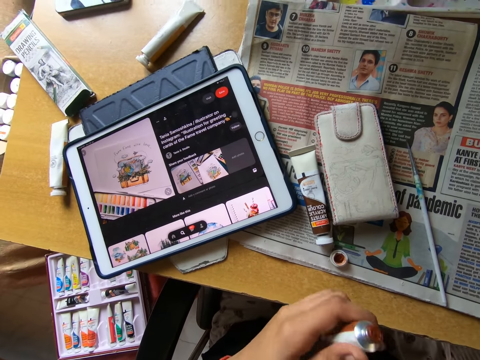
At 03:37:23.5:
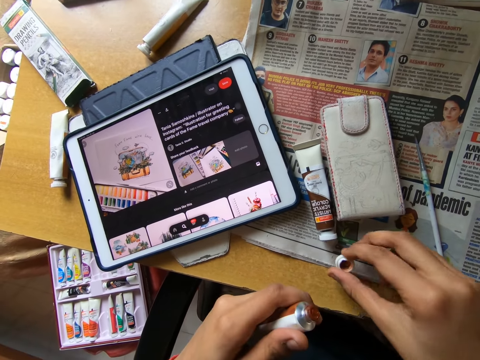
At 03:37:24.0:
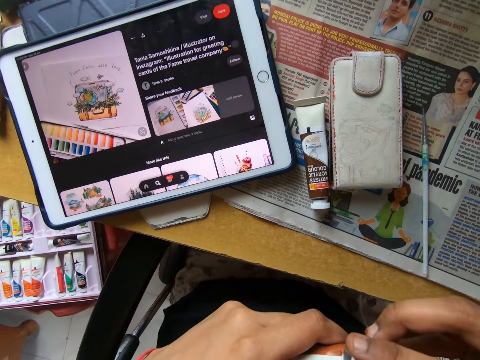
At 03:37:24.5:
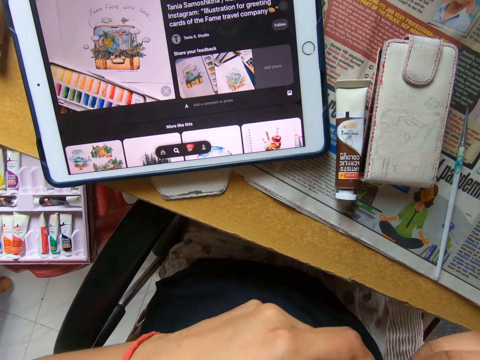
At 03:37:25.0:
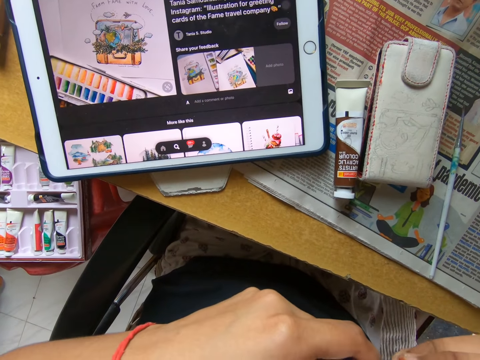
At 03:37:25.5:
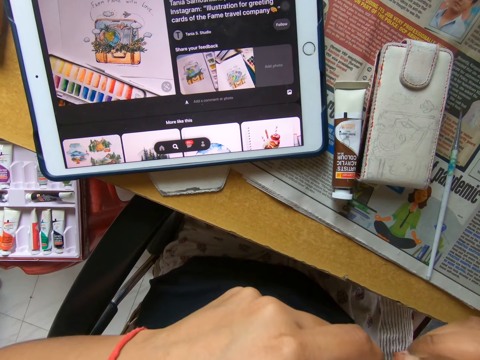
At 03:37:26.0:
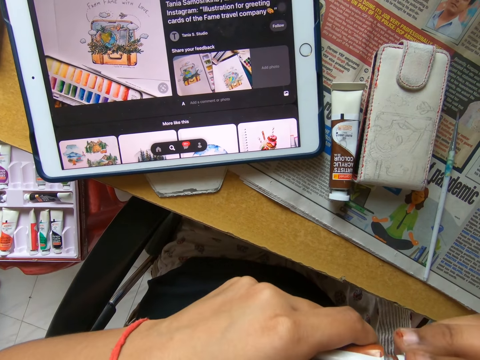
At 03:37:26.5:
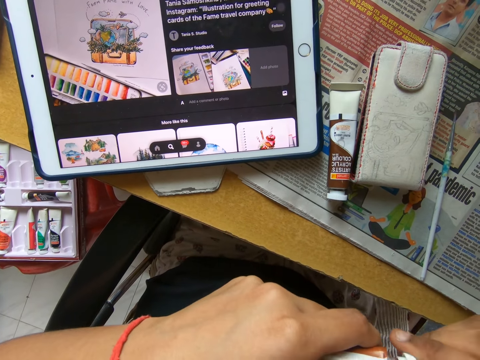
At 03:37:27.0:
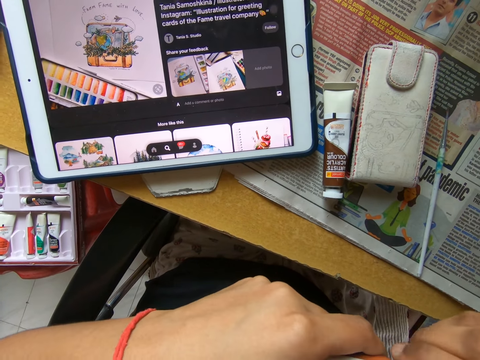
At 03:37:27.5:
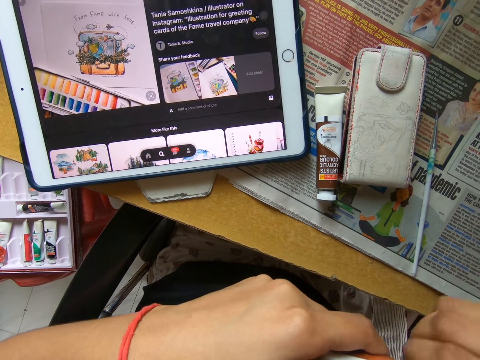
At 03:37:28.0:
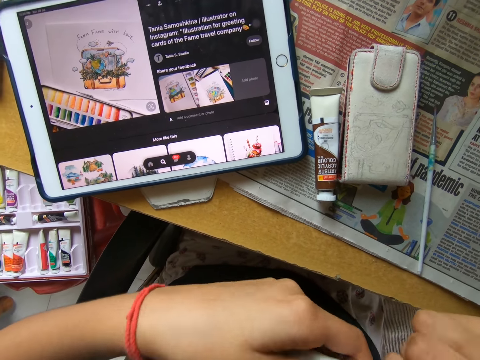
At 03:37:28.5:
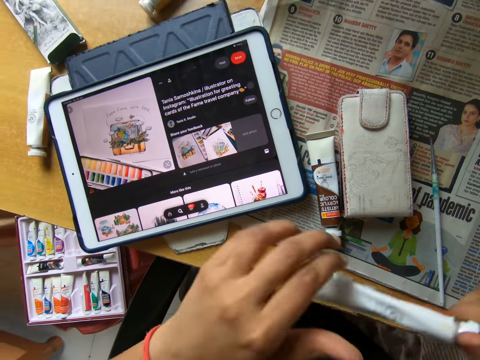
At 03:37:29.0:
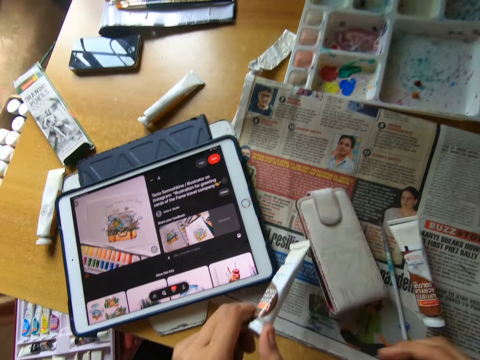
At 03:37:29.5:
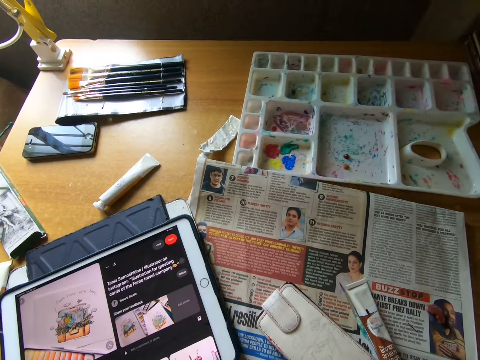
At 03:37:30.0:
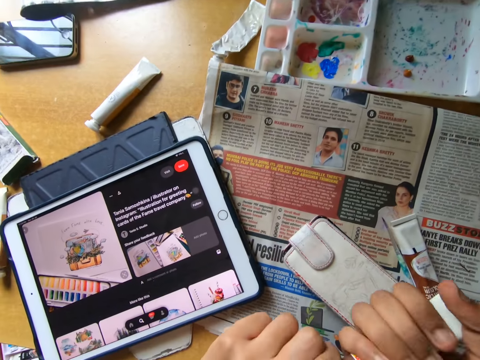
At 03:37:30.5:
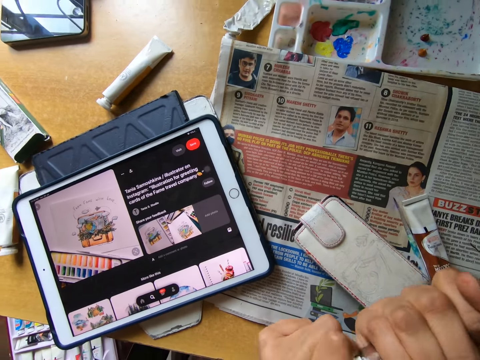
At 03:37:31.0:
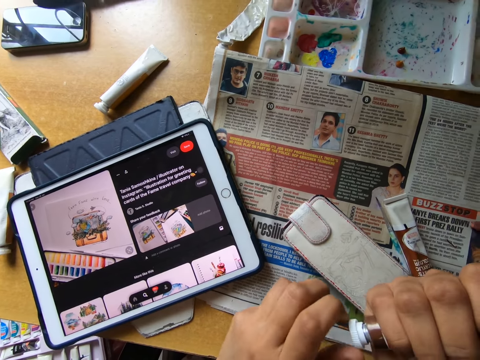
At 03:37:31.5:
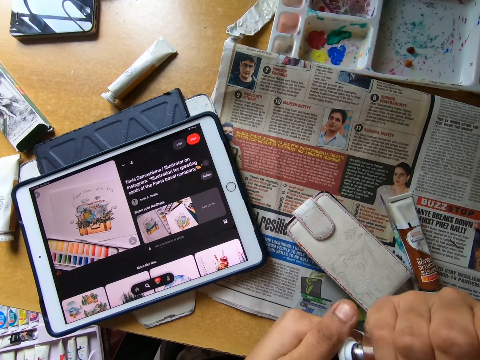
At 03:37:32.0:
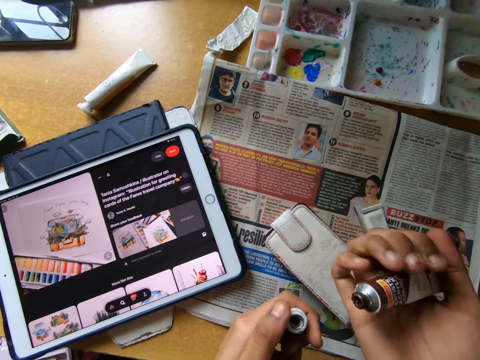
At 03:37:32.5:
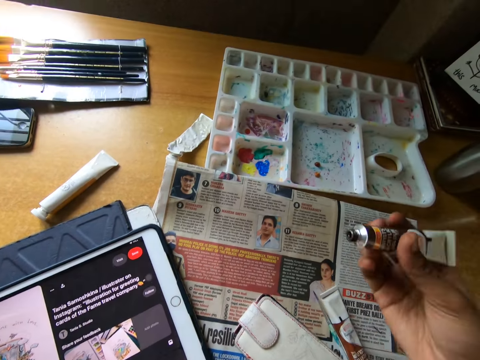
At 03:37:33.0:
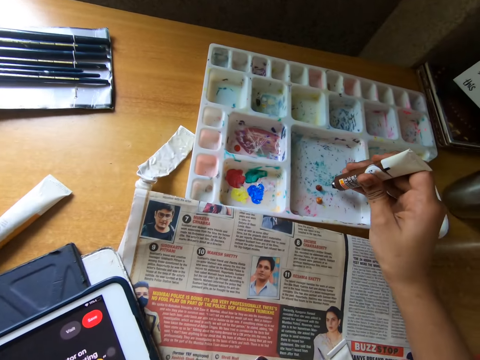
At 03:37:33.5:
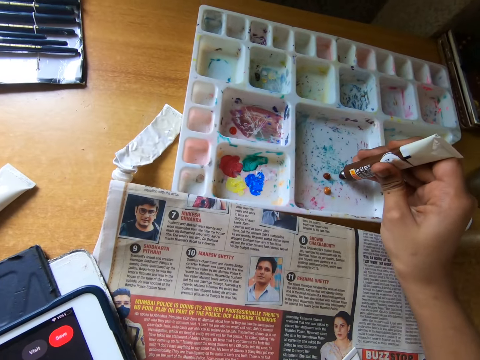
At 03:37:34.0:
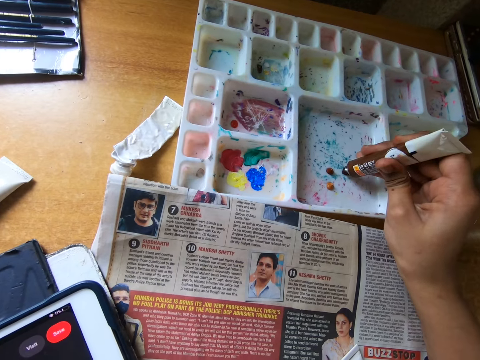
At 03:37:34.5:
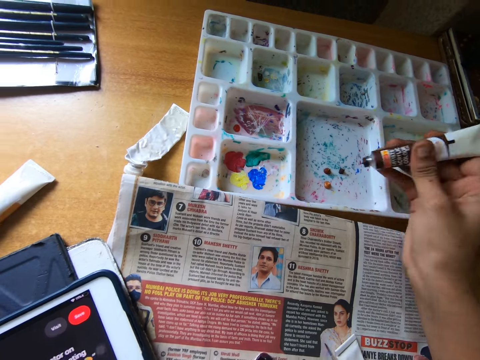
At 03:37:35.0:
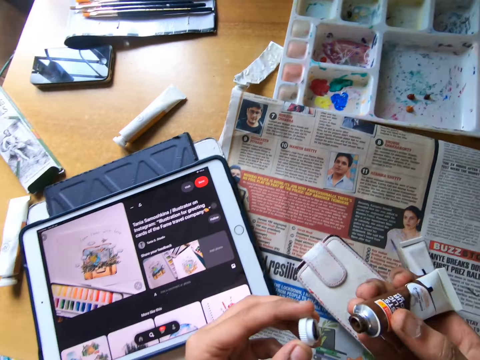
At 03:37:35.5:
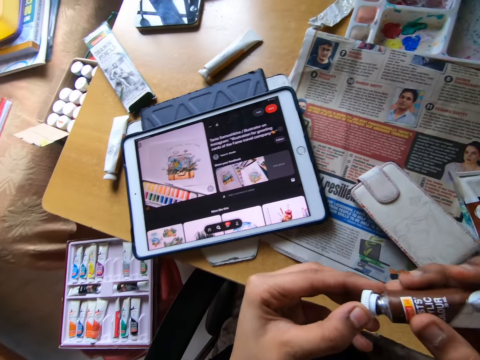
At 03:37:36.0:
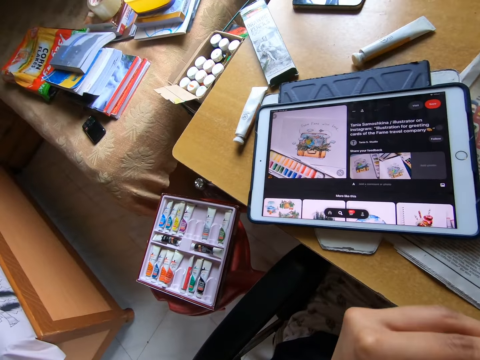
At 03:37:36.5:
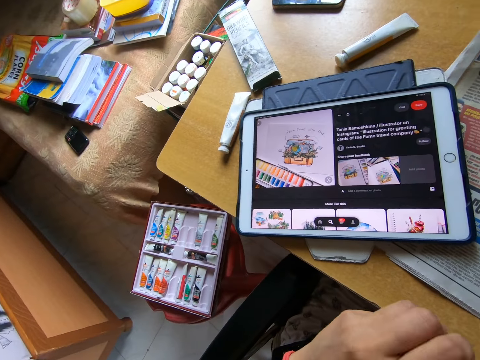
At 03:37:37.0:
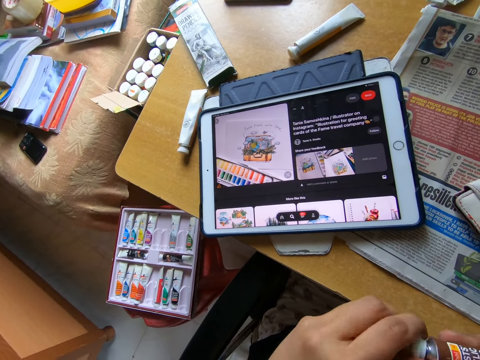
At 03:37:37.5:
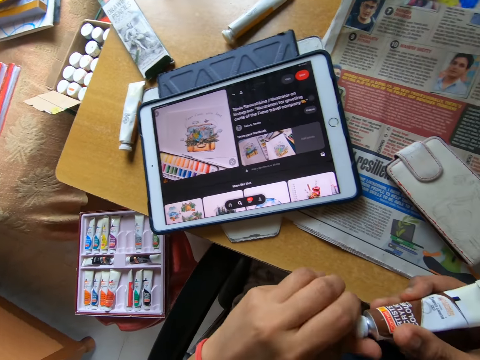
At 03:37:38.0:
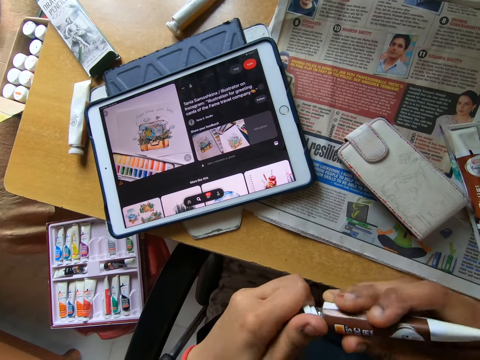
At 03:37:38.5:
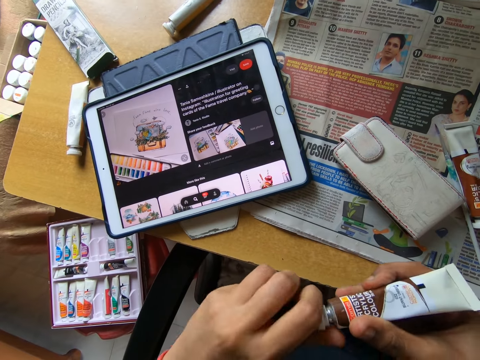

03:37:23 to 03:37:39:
The camera wearer picks up the cover of the paint from the table with his right hand. He covers the paint in his left hand with the cover in his right hand. He drops the paint on the table with his right hand. He picks up a paint from the table with his left hand. He passes the paint in his left hand to his right hand. He opens the paint in his right hand with his left hand. He squeezes out some of the paint on a palette on the table with his right hand. He covers the paint in his right hand with the cover in his left hand.

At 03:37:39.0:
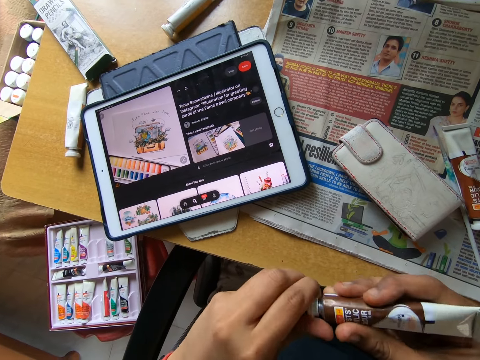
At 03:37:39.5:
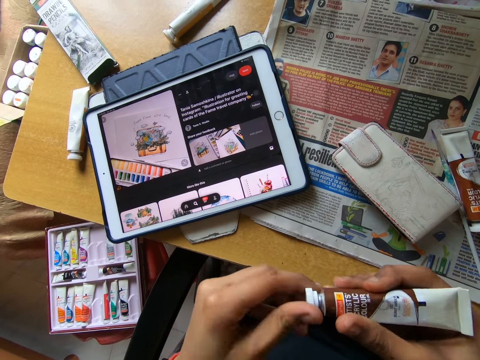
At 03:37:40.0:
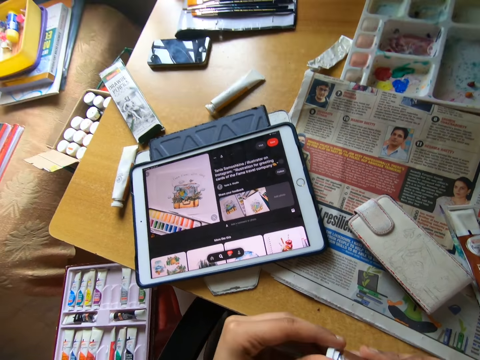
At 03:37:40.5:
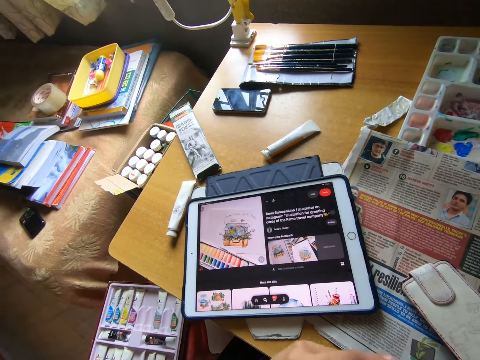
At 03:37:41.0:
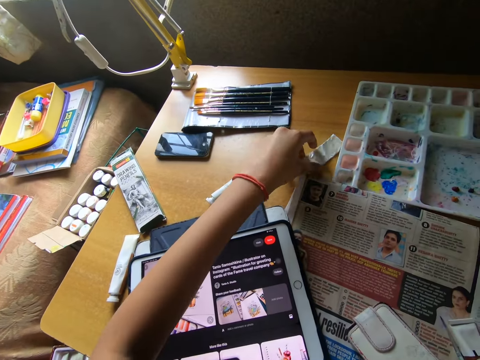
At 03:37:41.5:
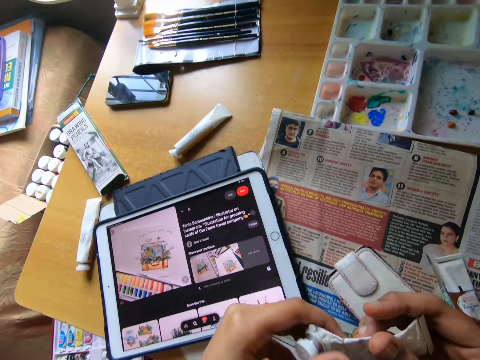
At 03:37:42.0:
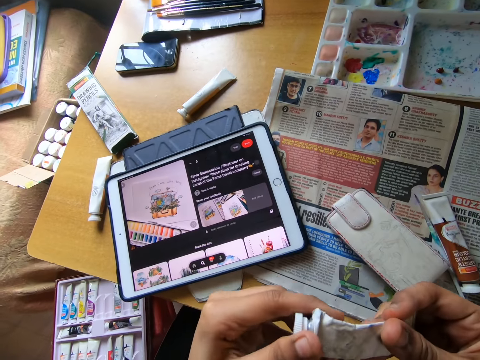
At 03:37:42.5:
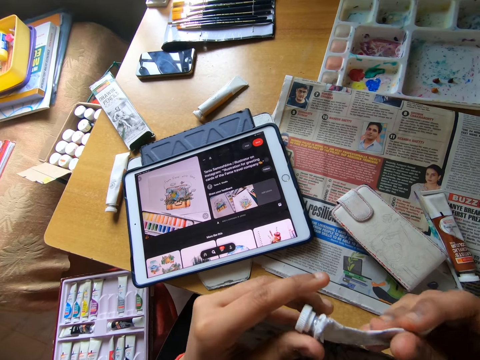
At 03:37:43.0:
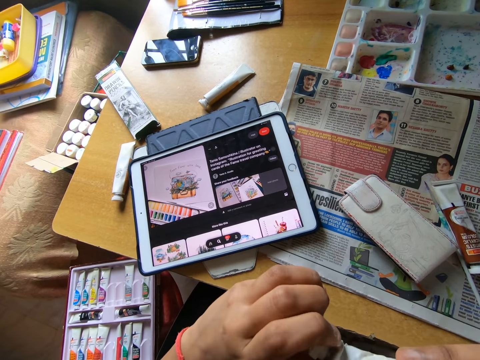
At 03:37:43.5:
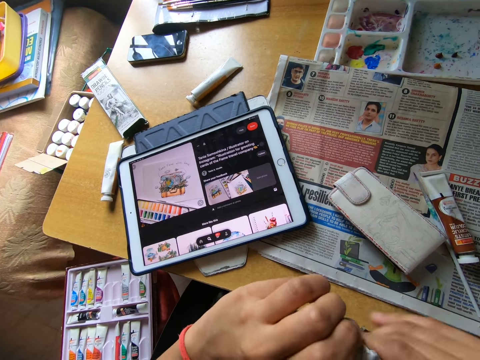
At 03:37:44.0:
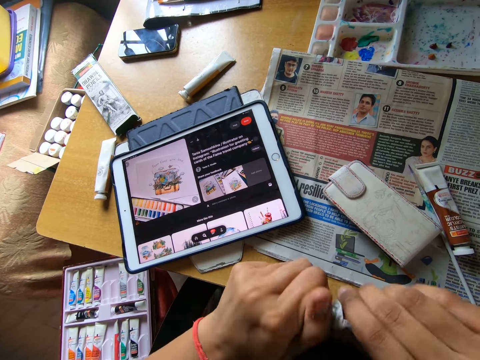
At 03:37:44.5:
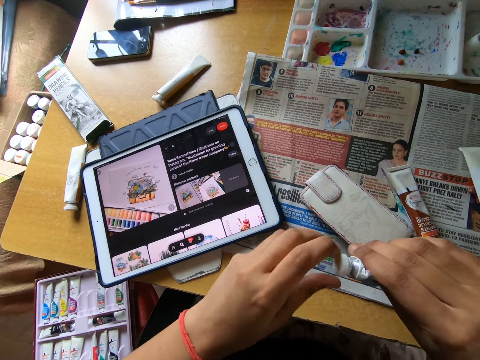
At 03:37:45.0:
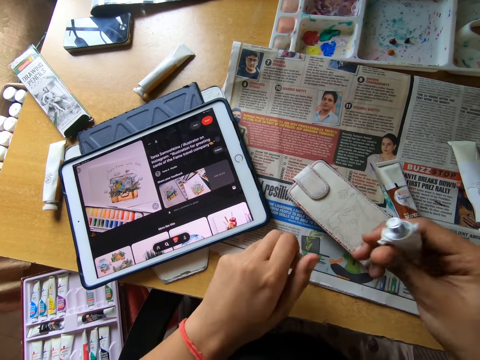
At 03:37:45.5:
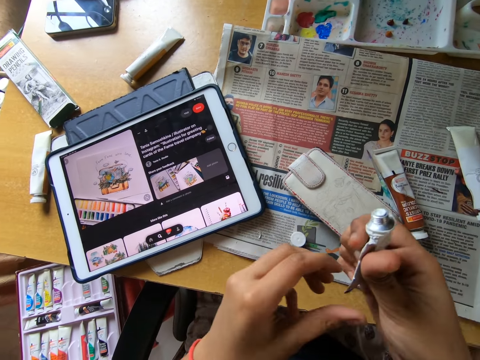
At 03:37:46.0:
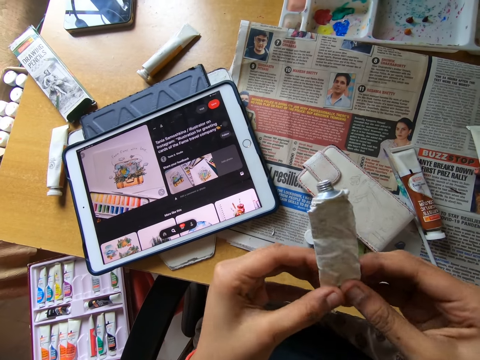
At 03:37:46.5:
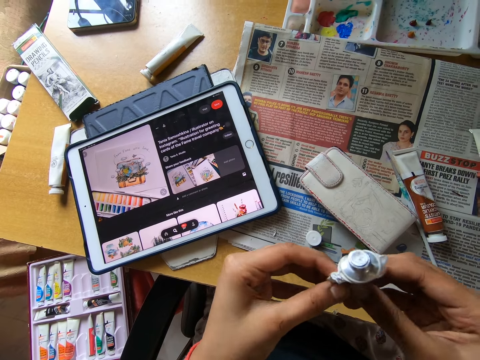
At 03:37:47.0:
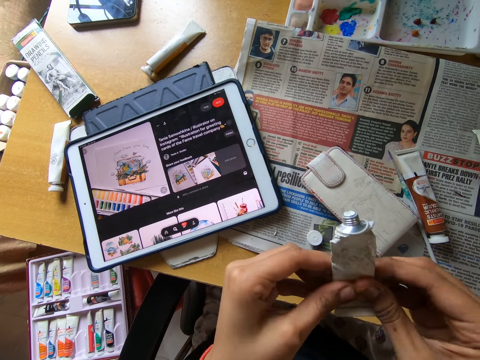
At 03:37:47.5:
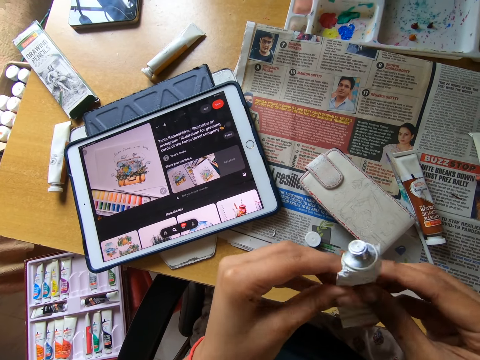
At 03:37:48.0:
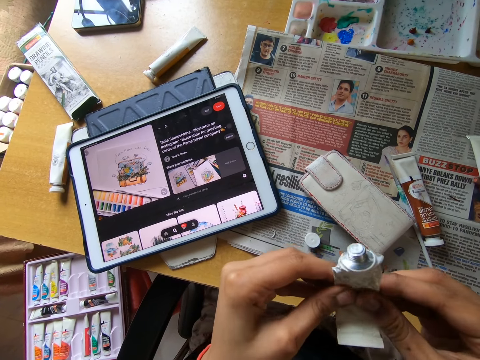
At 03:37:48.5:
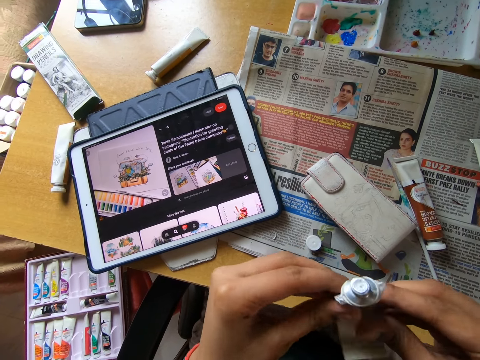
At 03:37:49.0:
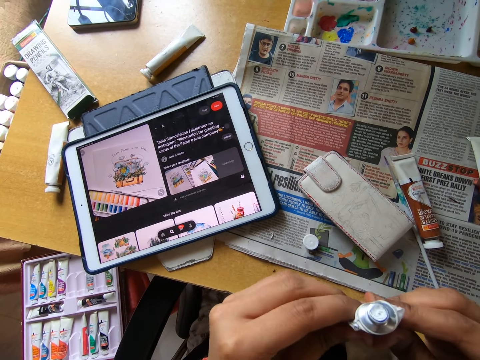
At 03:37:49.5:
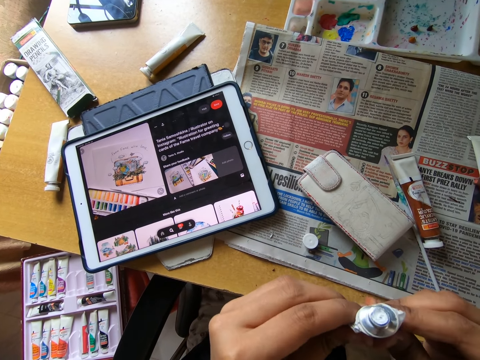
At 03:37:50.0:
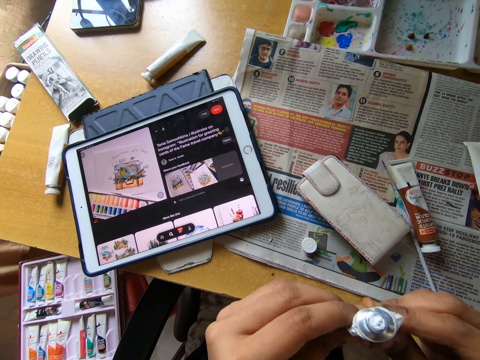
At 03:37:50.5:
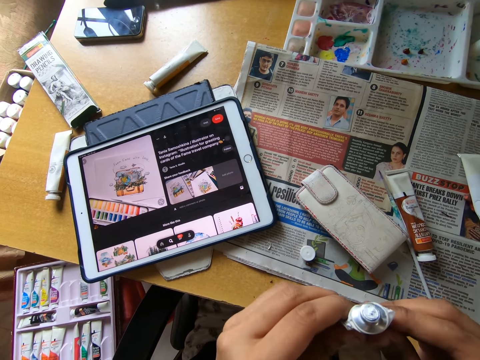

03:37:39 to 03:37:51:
The camera wearer drops the paint in his right hand on the table. He picks up a paint from the table with his left hand. He straightens the bottle. He passes the paint in his left hand to his right hand. He opens the paint in his right hand with his left hand. He puts the lid on the table. He squeezes out the paint with both hands. He holds the paint bottle with both hands.
